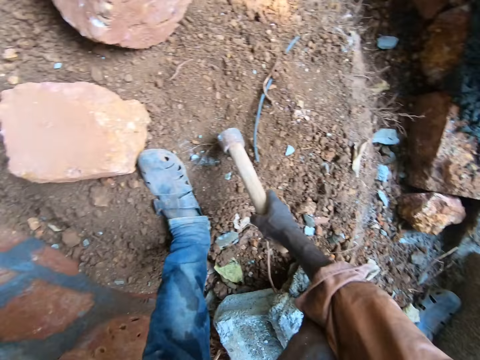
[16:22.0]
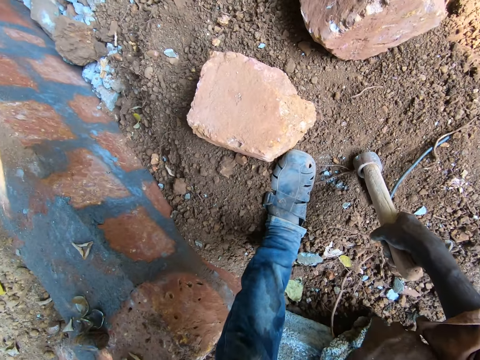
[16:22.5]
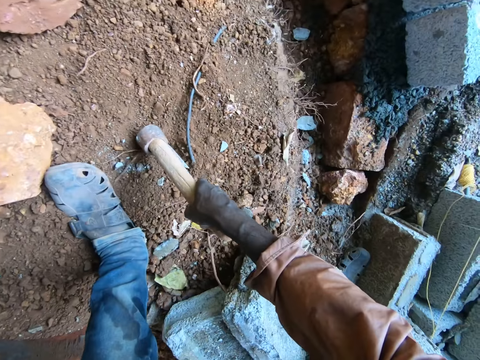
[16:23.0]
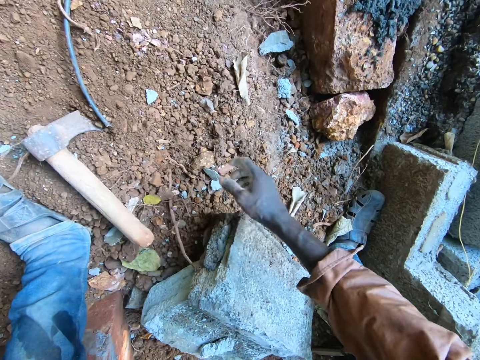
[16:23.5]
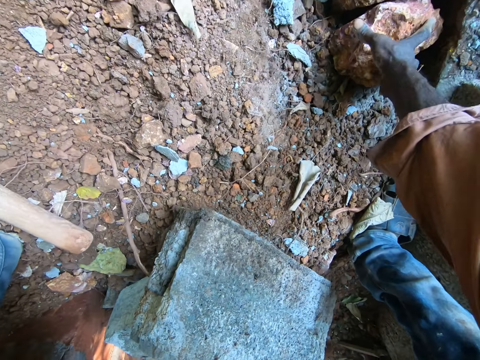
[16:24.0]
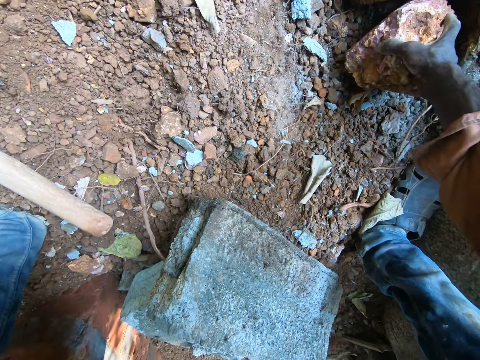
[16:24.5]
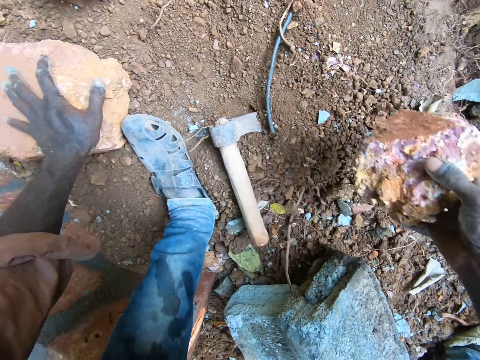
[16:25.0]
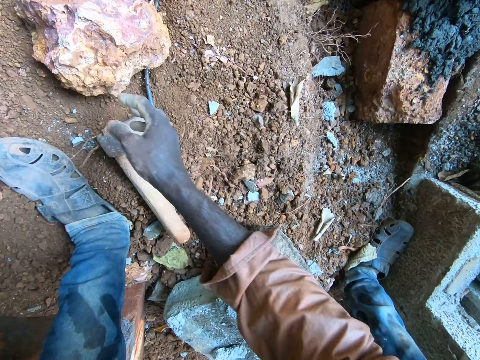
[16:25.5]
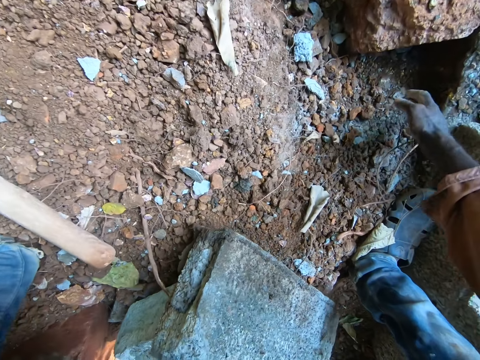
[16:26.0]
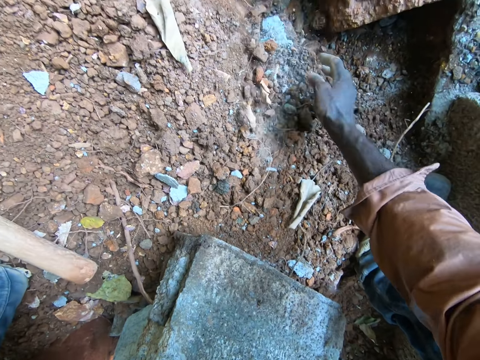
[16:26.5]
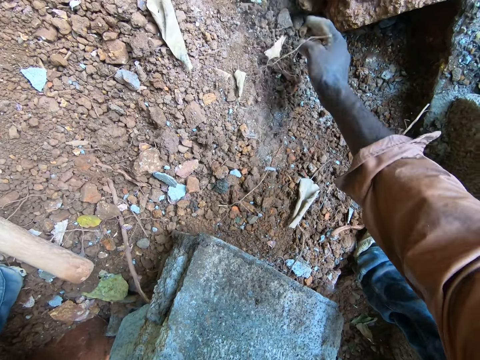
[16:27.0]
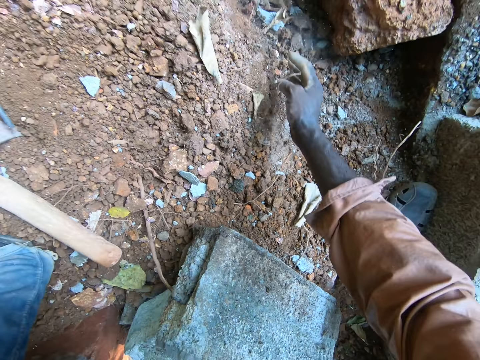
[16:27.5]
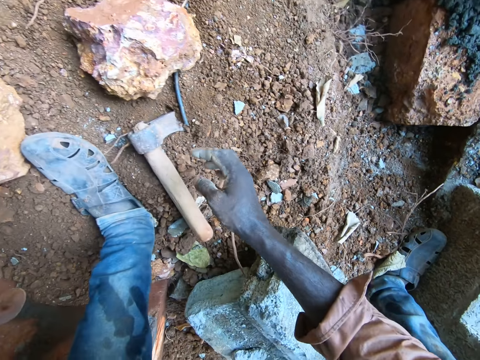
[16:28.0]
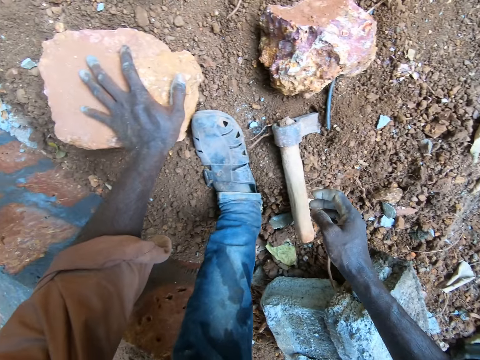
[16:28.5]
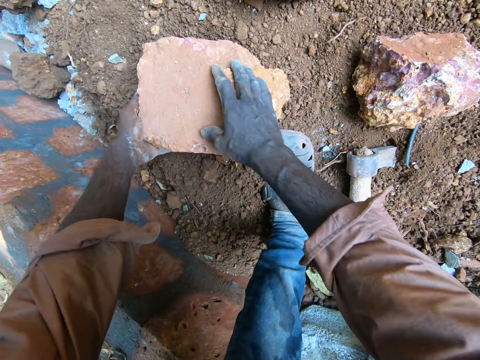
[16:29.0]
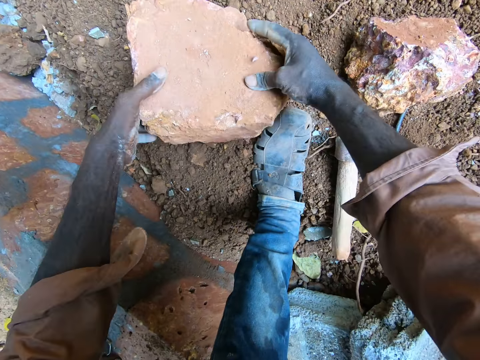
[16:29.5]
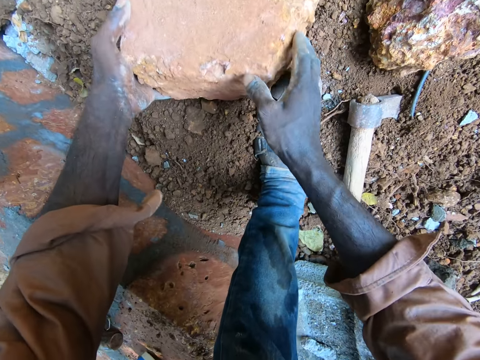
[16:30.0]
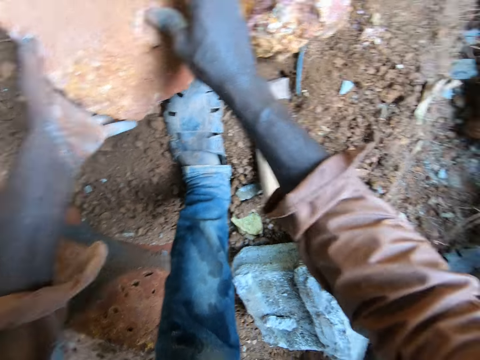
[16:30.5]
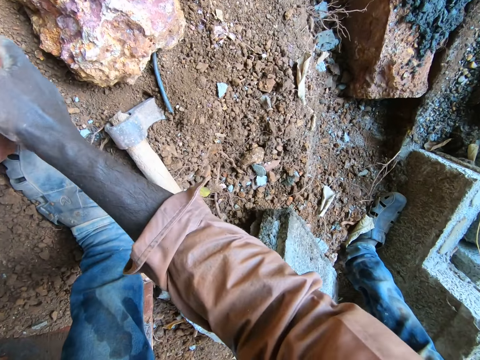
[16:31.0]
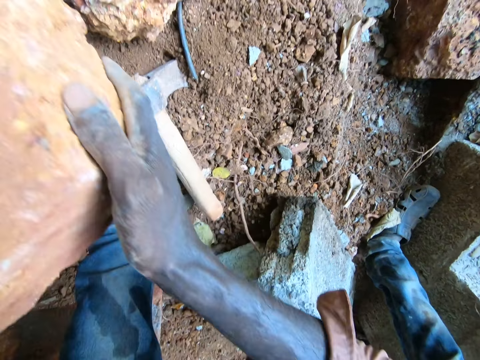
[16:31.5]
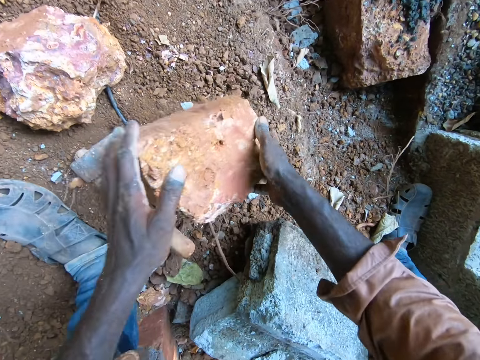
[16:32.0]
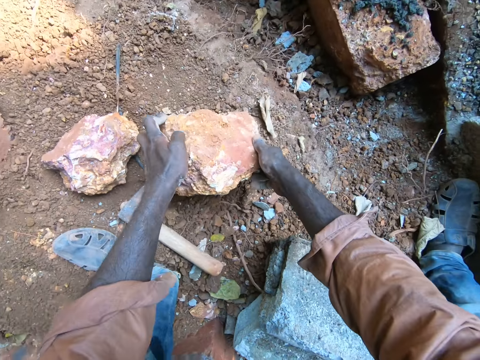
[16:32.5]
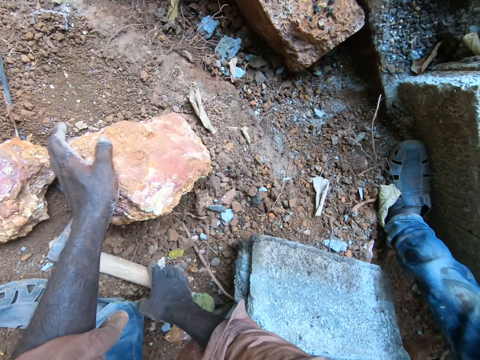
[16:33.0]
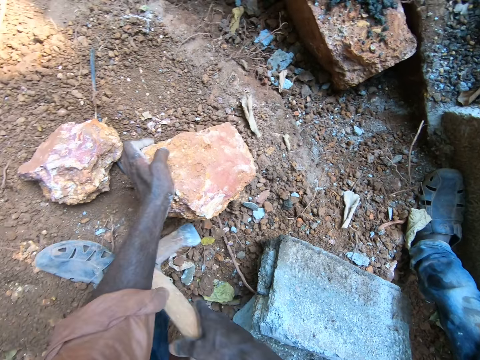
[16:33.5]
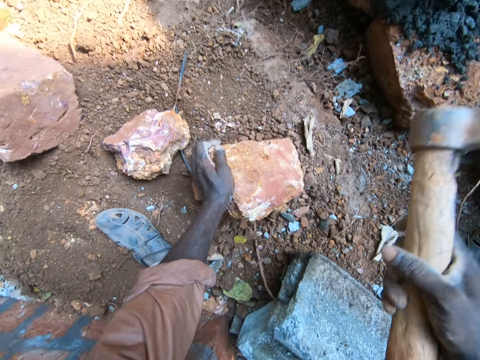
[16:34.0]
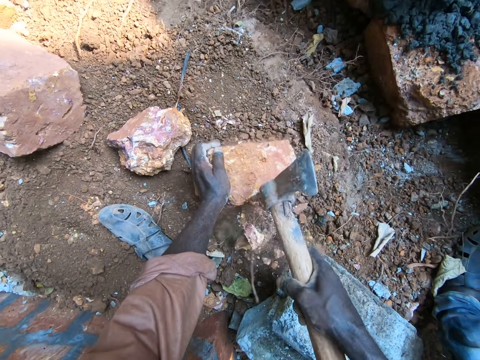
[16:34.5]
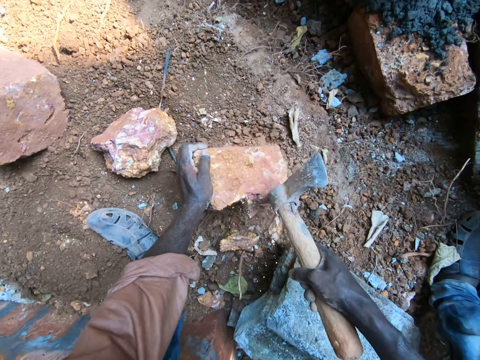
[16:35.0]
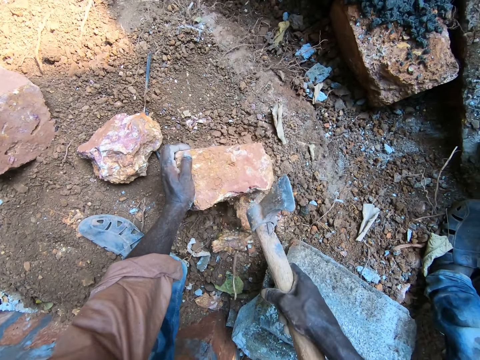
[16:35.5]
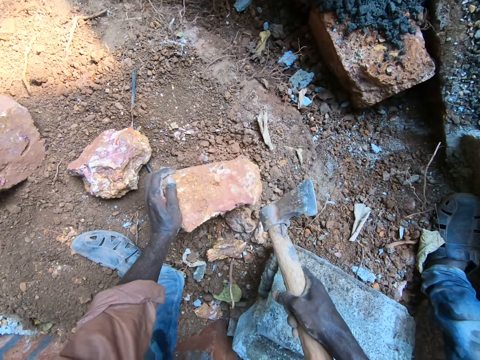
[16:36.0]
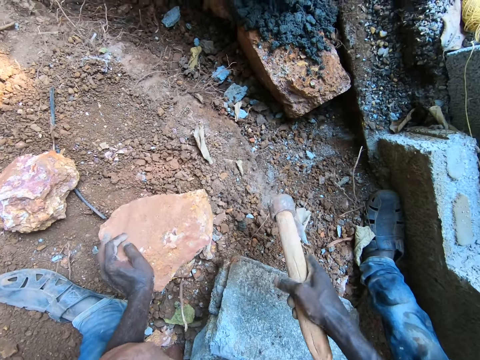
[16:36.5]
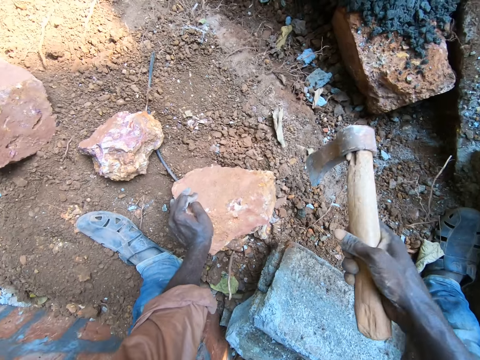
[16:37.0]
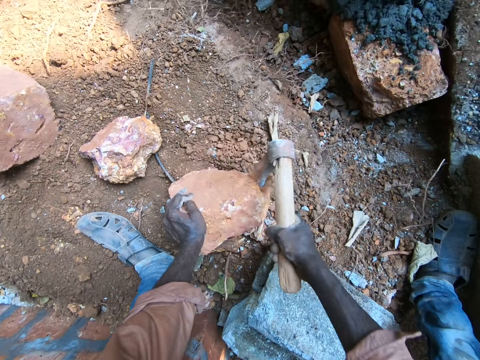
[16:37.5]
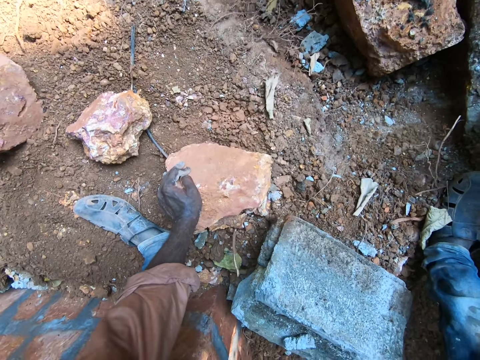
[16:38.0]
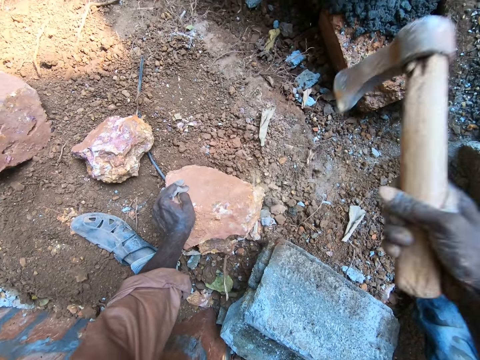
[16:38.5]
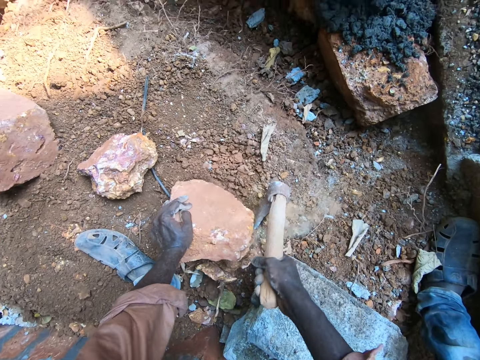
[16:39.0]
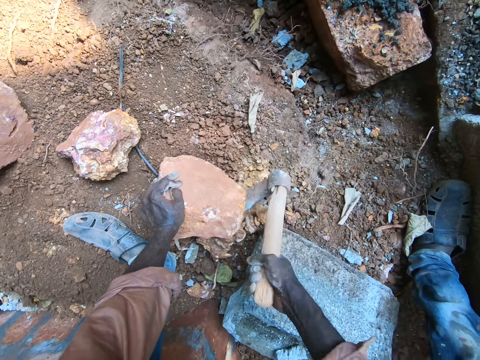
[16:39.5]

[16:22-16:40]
The camera wearer looks around. They pick a stone from the ground and put the stone on the ground. They wipe dirt on the ground with their hand. They pick the stone from the ground and put the stone on the ground. They pick an axe from the ground. They hit the stone with the axe, turn the stone, and hit the stone with the axe.

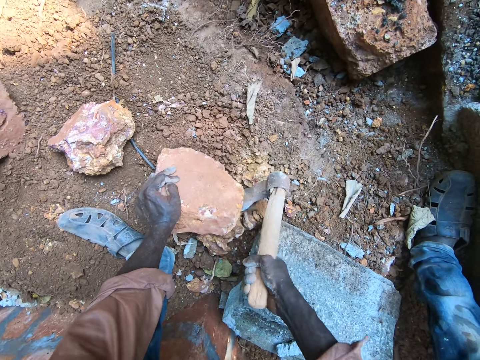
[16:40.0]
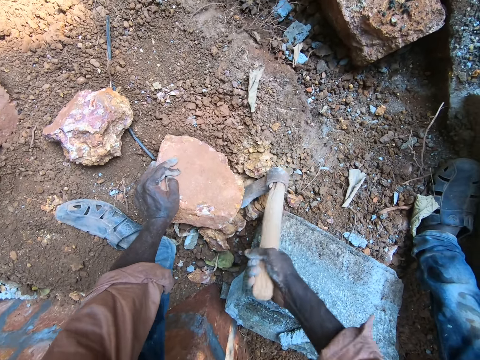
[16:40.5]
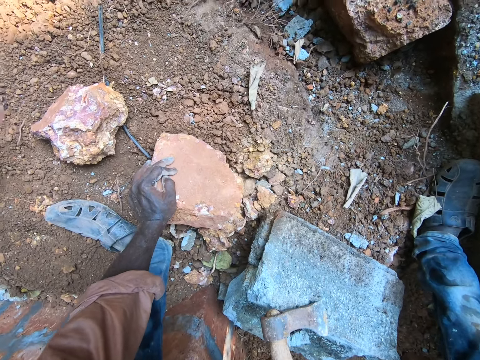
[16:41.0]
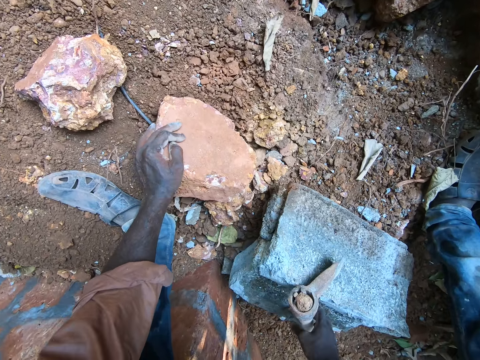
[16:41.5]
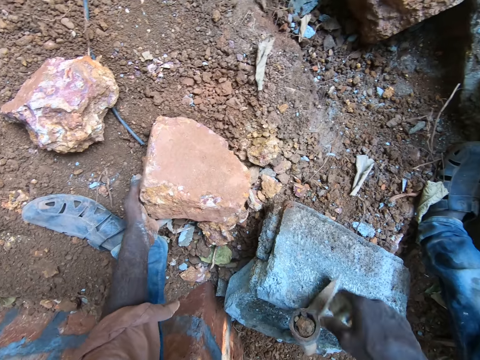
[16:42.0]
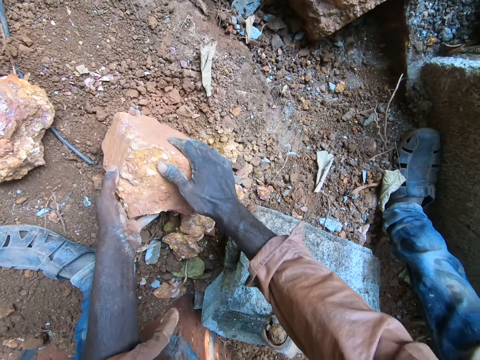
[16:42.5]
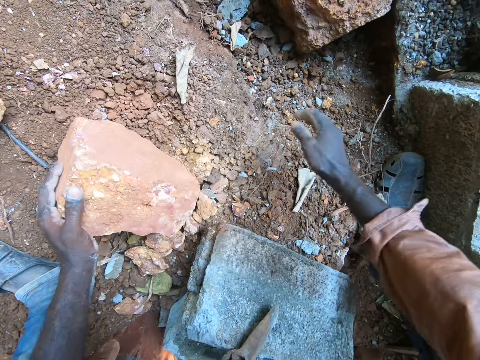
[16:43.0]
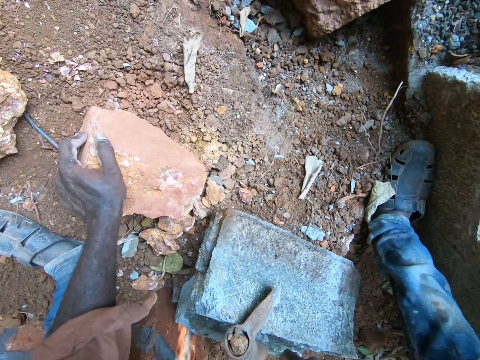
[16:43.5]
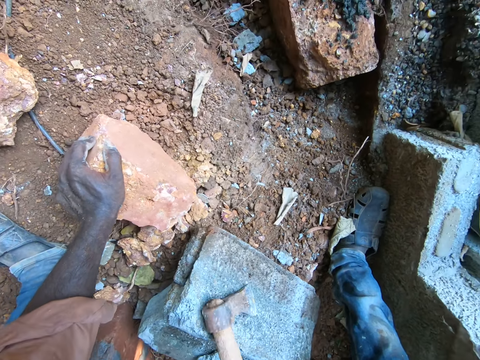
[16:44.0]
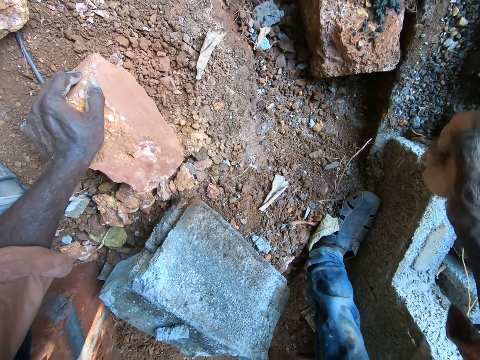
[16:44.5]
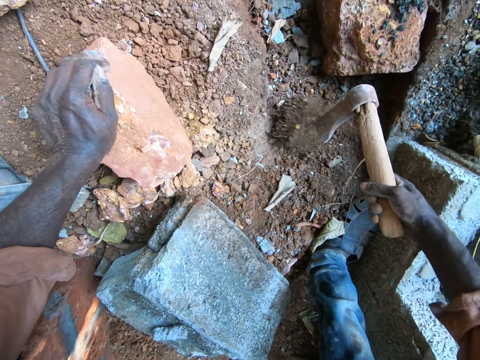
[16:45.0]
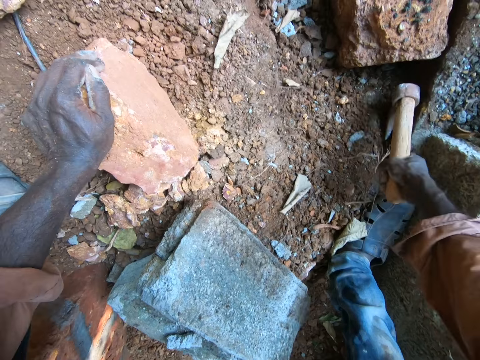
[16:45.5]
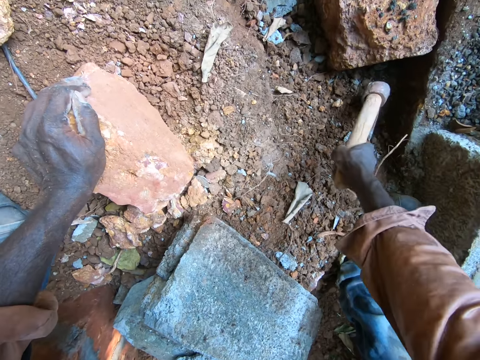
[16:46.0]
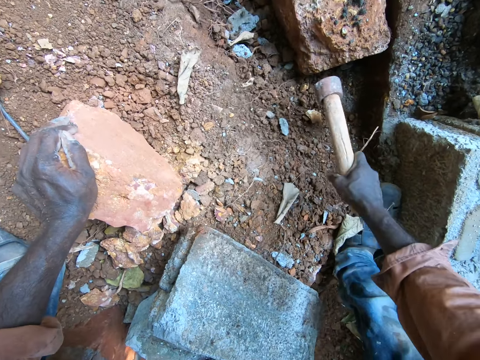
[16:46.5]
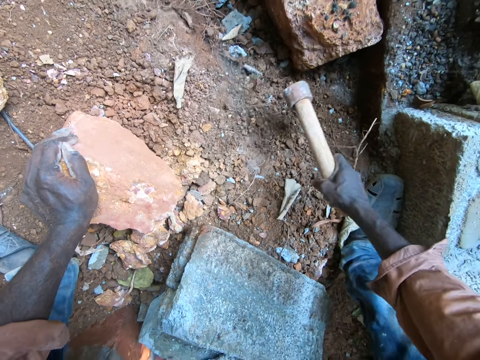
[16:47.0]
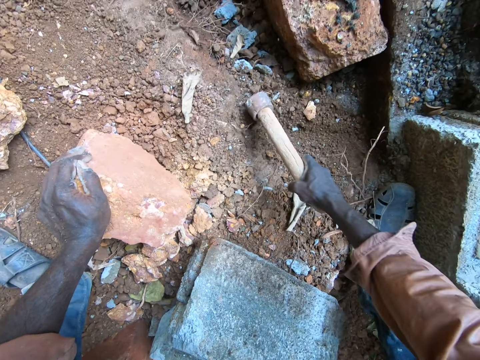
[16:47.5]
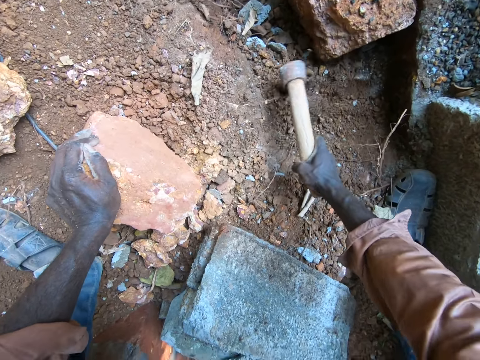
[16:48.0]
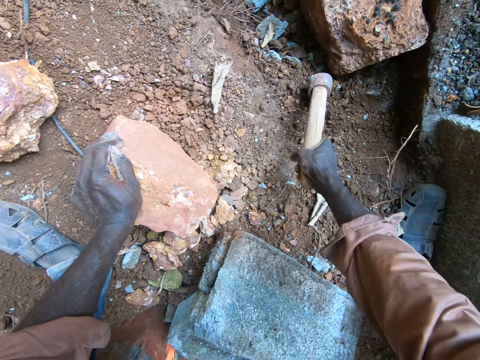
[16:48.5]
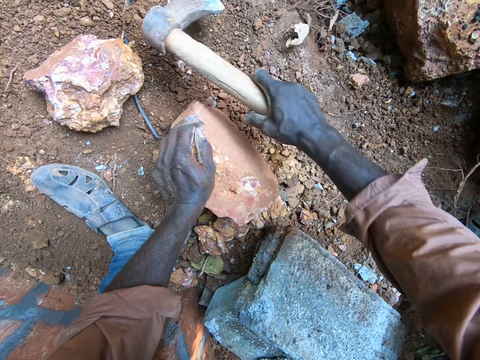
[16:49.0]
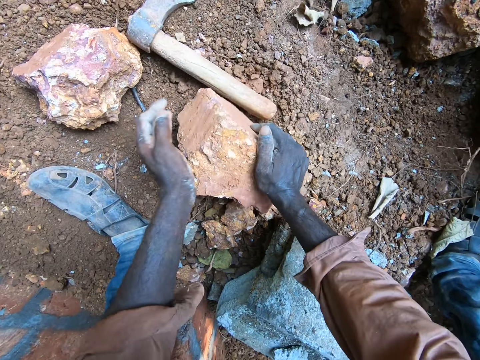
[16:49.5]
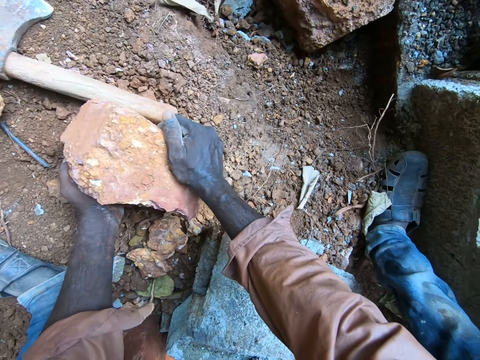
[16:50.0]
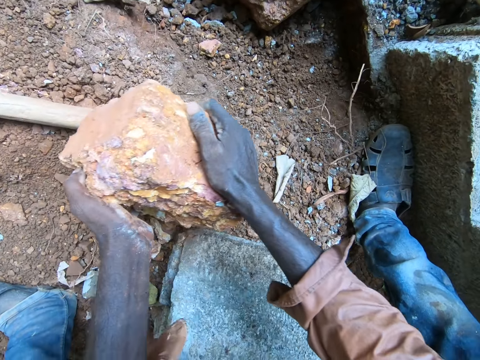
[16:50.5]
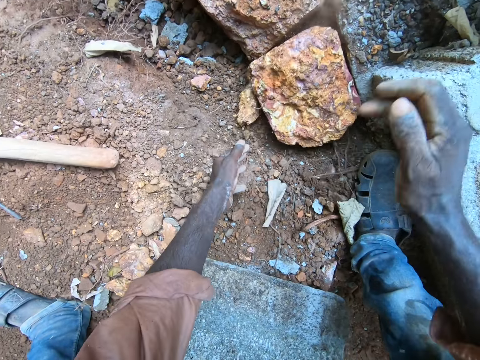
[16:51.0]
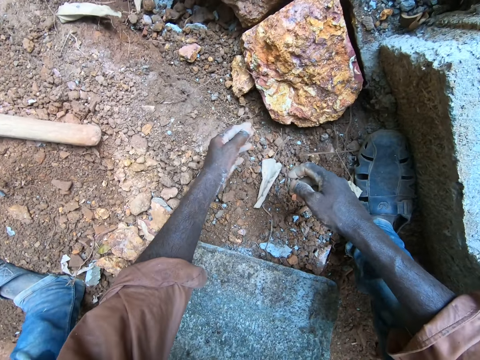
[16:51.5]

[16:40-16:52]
The camera wearer puts an axe on top of a brick. They adjust the stone. They hold the brick. They pick the axe from the brick. They dig the ground with the axe. They put the axe on the ground. They pick the stone from the ground. They put the stone on the ground.
